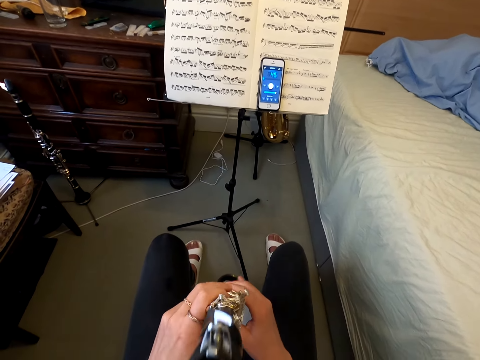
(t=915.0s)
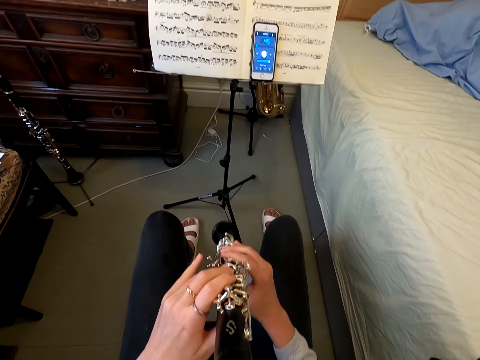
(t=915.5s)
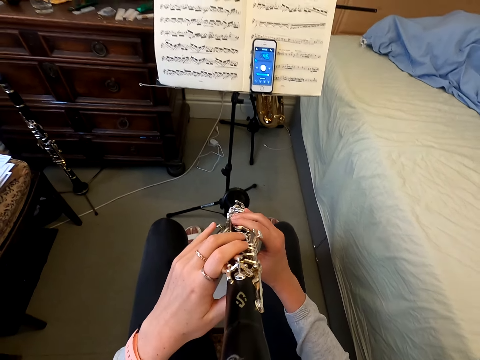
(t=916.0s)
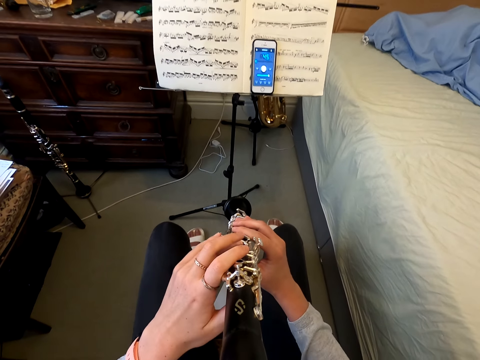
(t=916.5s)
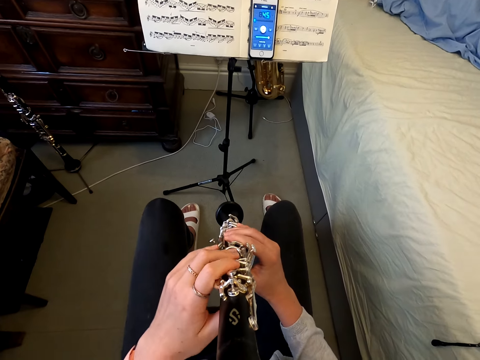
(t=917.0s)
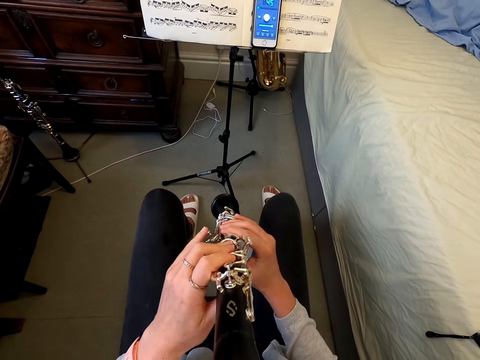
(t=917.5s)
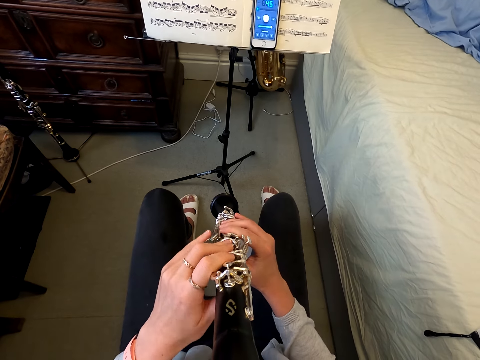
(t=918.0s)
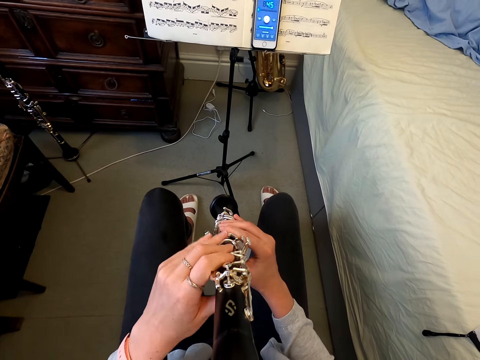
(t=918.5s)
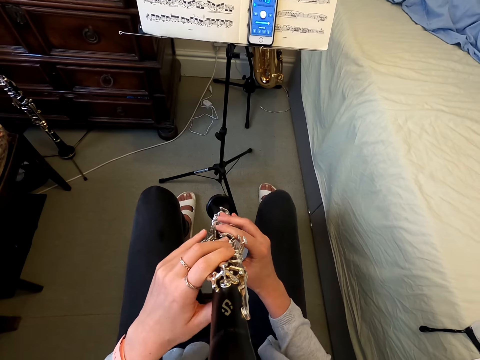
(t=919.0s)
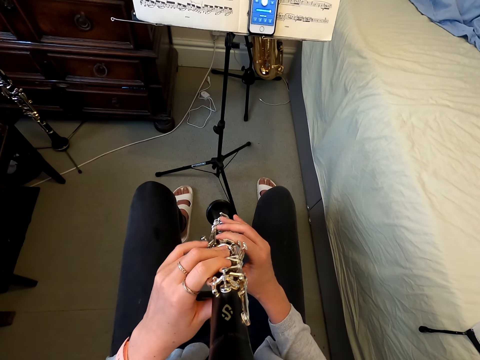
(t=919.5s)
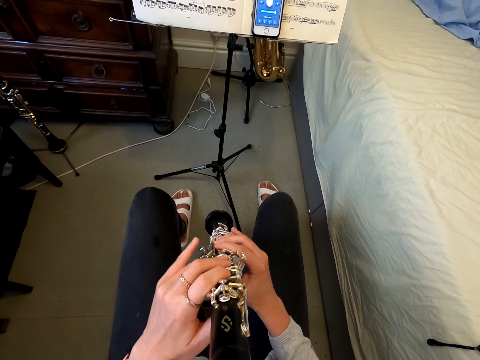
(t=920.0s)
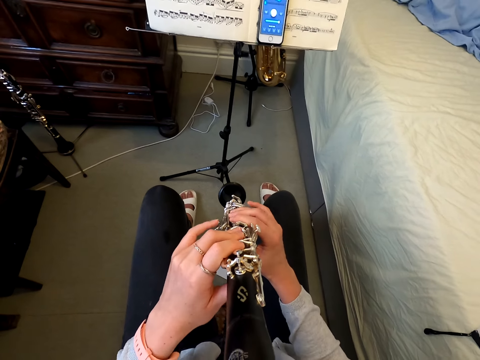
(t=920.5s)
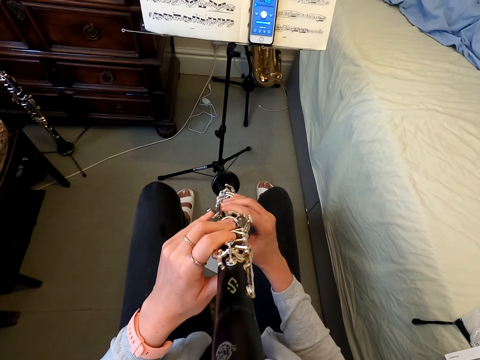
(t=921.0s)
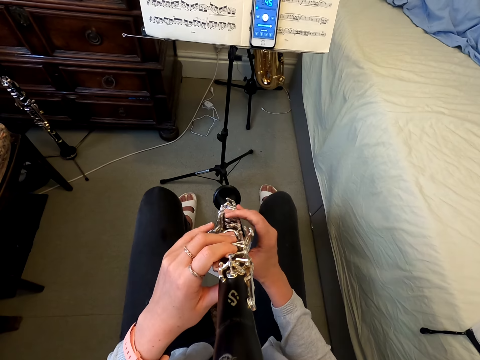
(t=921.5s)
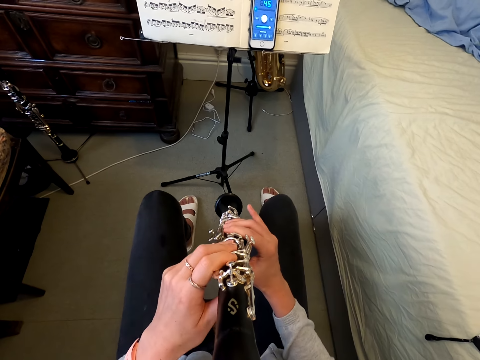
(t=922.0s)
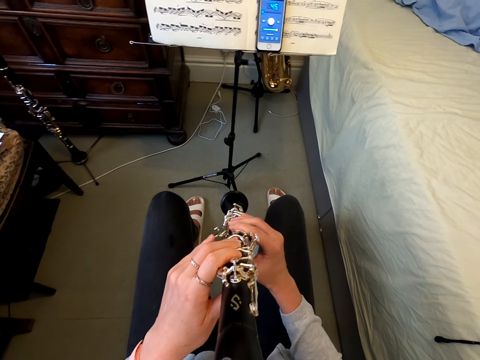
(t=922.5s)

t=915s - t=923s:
The camera wearer plays the flute.

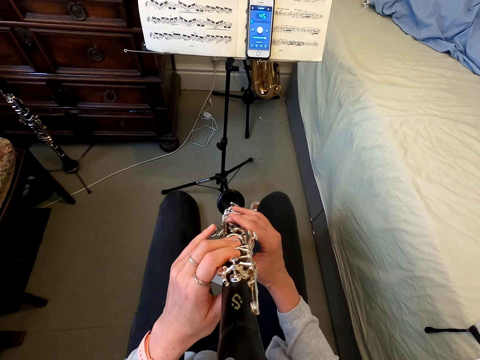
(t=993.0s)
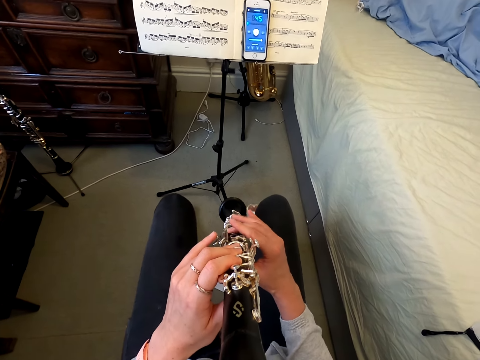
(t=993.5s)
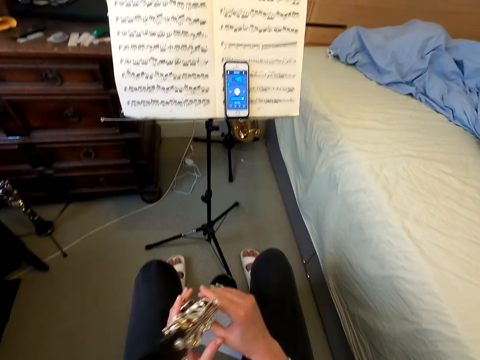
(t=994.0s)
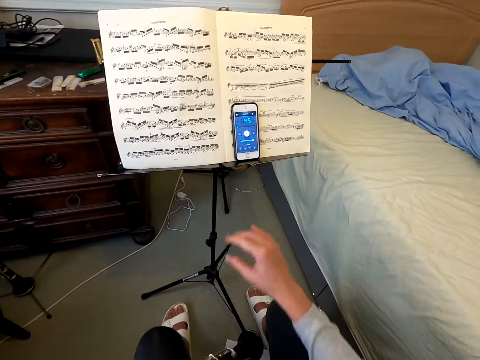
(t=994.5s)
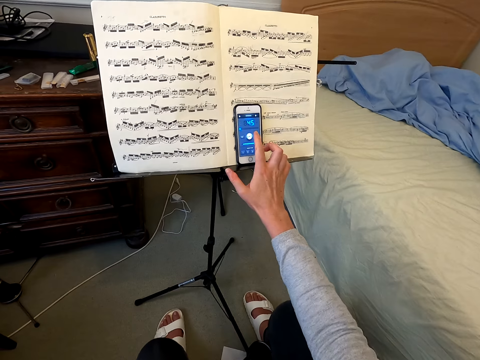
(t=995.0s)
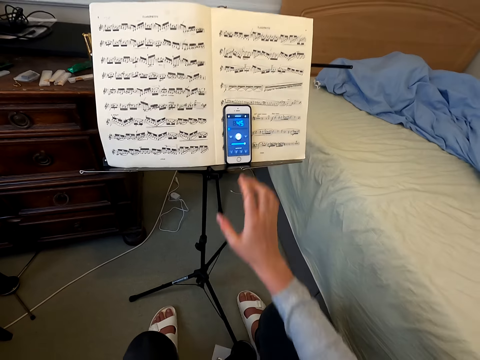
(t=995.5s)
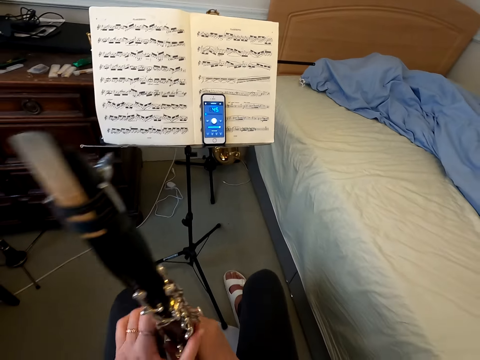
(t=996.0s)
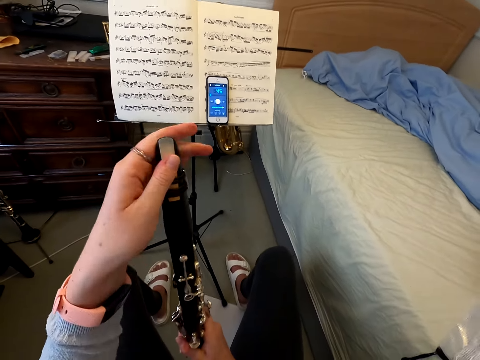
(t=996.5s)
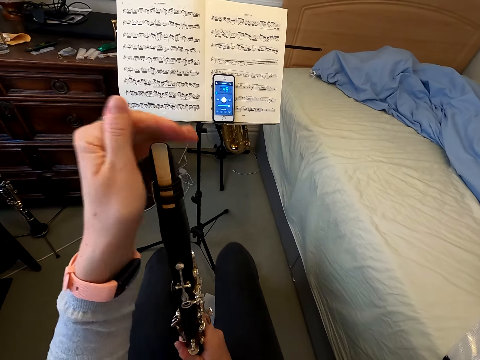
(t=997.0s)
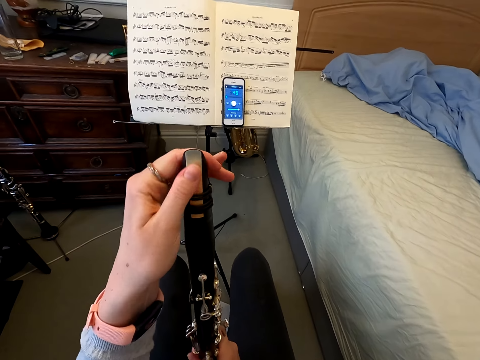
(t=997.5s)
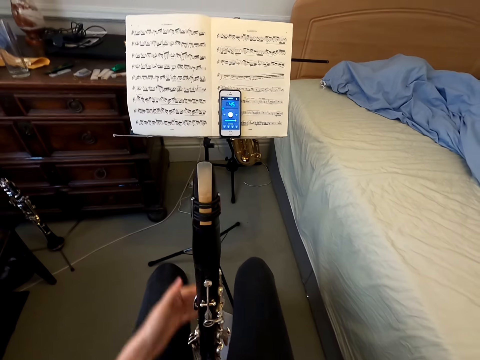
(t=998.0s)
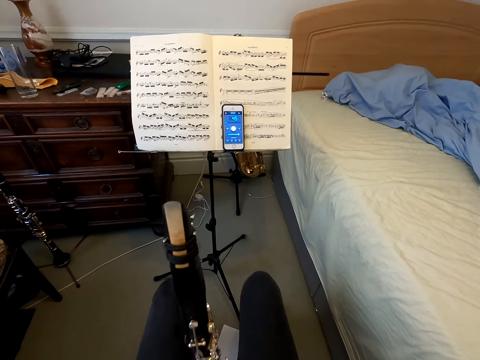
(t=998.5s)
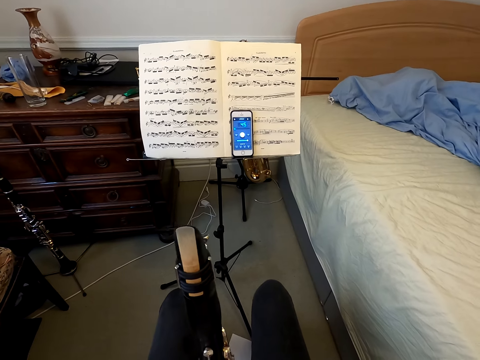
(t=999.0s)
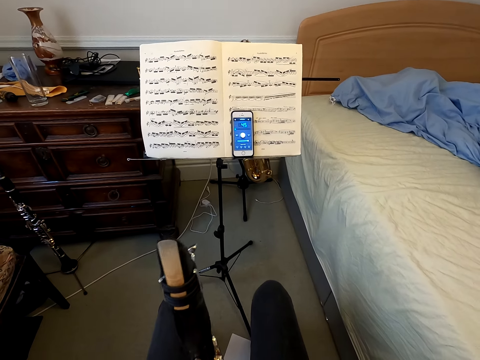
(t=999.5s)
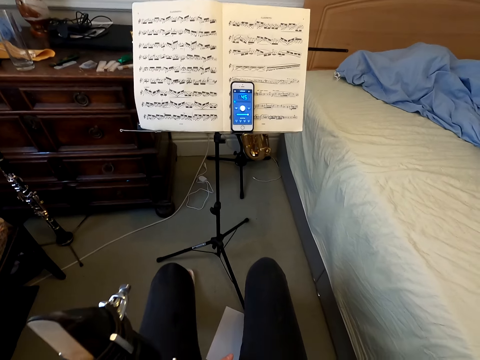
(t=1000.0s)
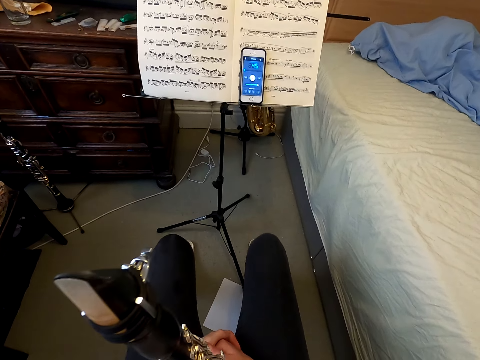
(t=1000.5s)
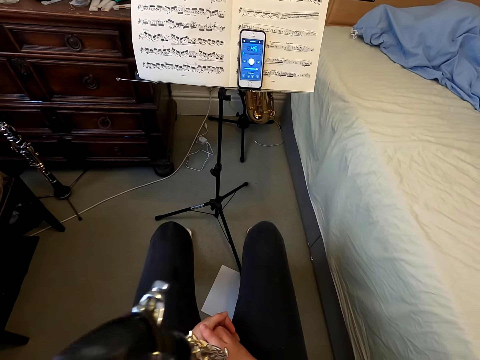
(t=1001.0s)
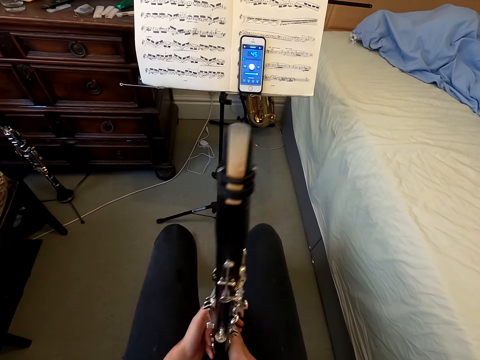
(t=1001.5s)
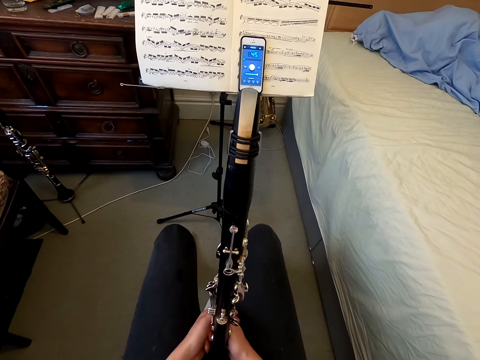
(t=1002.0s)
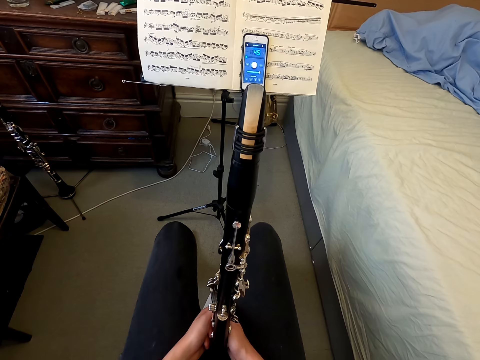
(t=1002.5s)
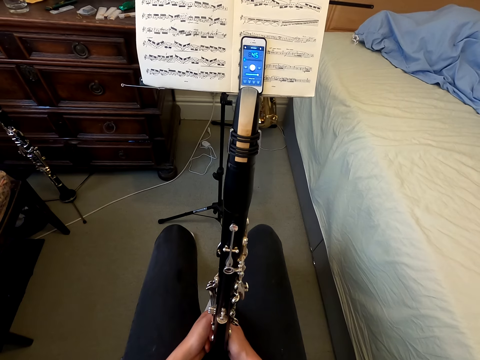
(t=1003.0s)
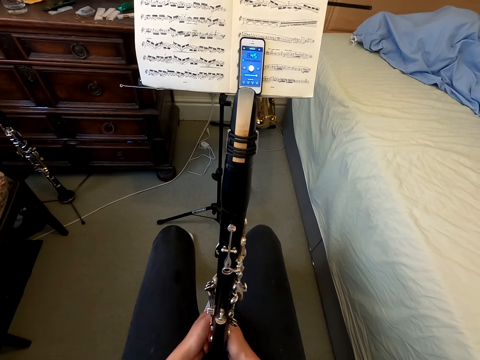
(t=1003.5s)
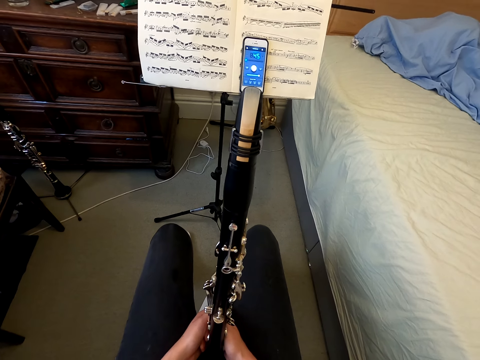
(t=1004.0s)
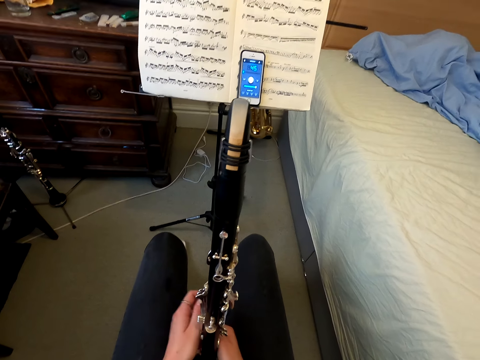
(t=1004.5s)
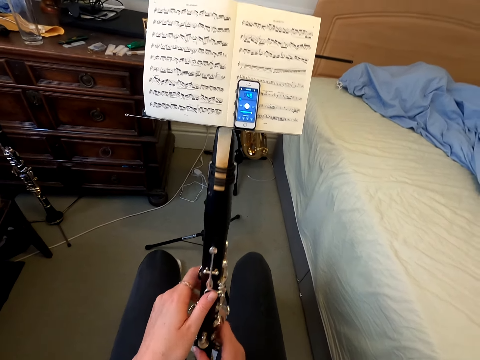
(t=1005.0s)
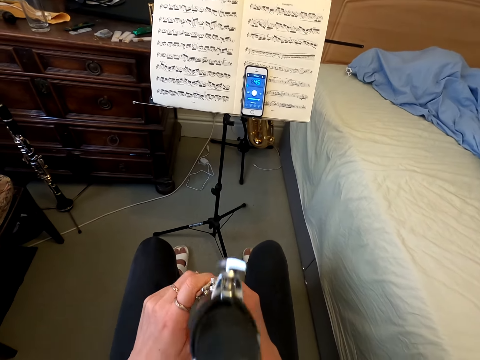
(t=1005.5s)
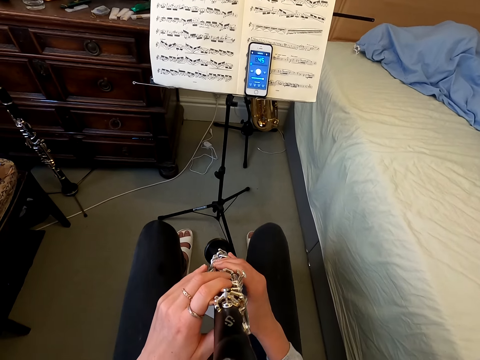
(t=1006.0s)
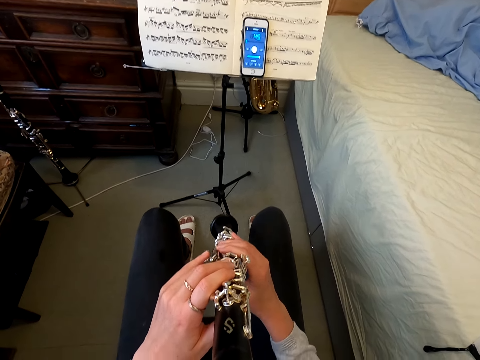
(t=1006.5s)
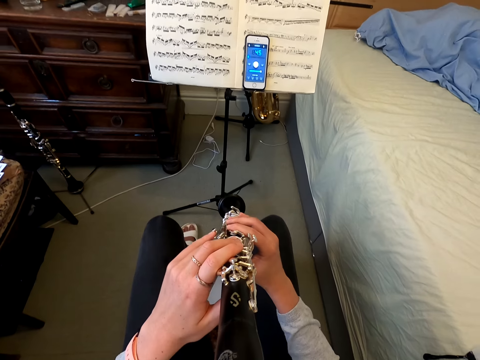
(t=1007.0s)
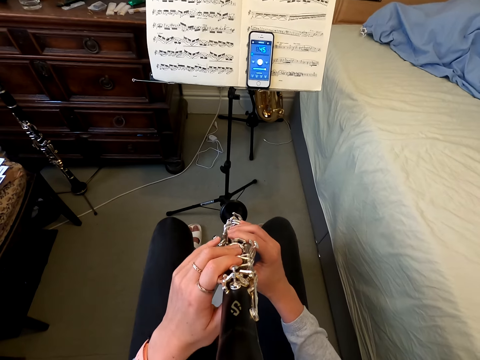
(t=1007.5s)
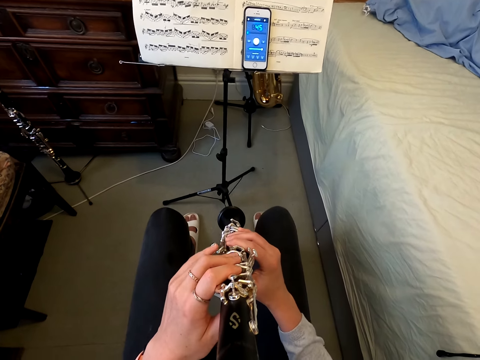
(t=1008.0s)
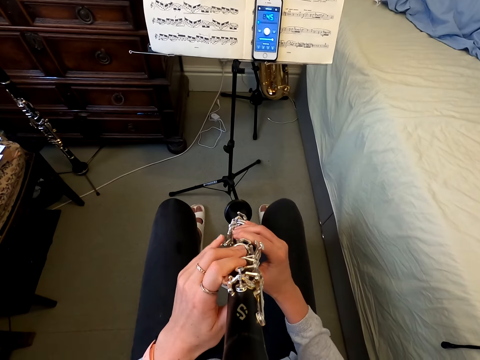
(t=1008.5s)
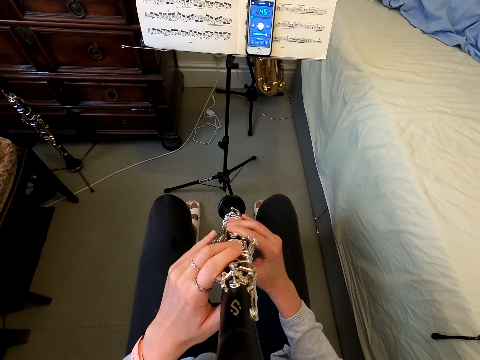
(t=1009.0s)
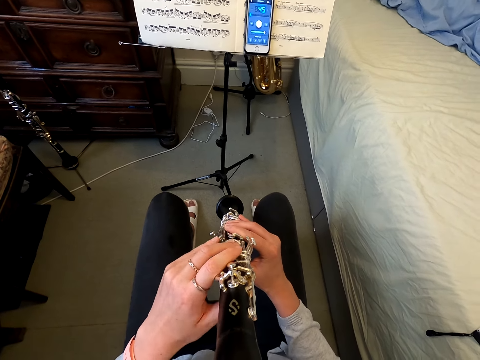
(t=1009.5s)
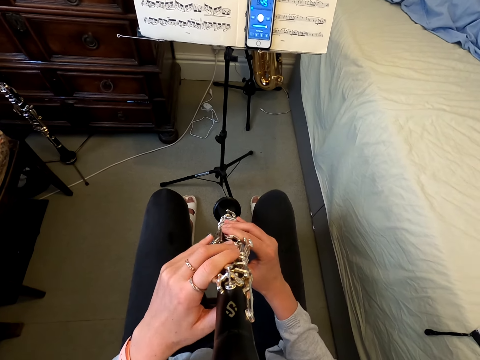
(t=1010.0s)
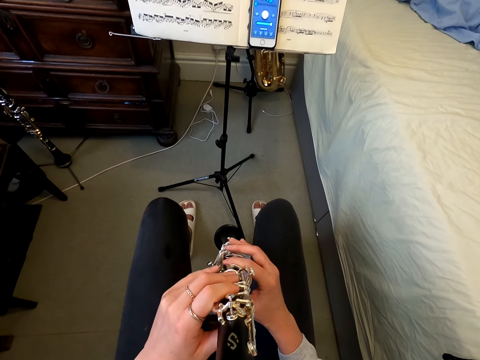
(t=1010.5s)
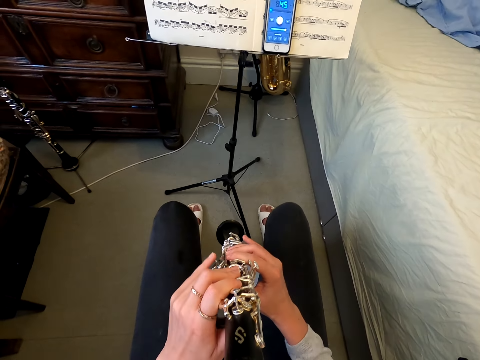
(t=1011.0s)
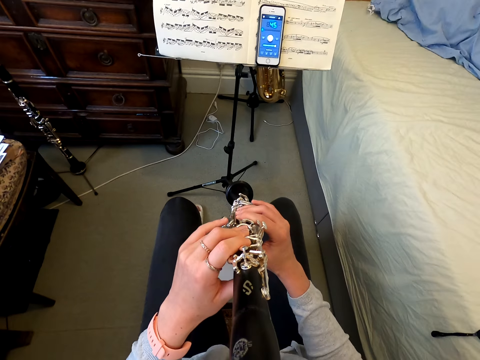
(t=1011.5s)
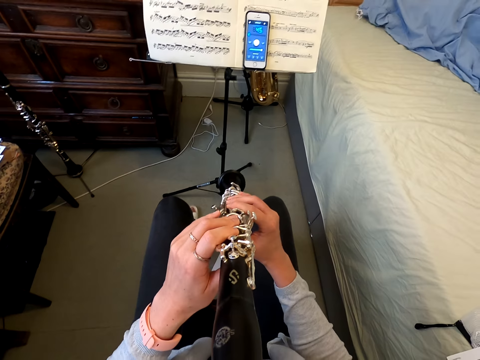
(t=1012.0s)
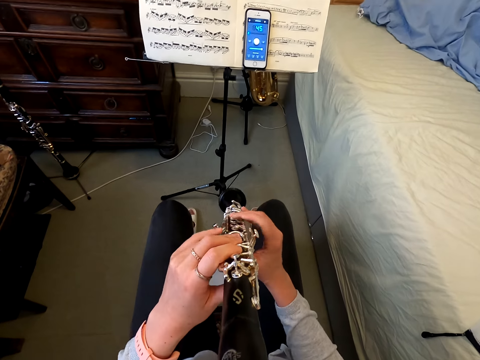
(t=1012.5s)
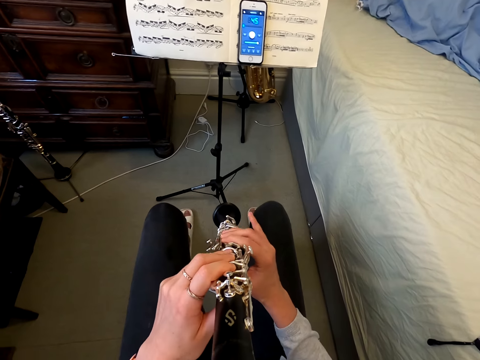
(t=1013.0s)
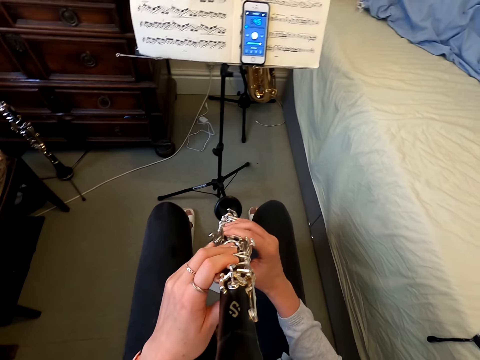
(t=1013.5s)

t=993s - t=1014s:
The camera wearer taps the phone. He holds the reed instrument or flute. He wipes the flute. He slides his hand on the mouthpiece. He holds the reed instrument. He plays the flute.
